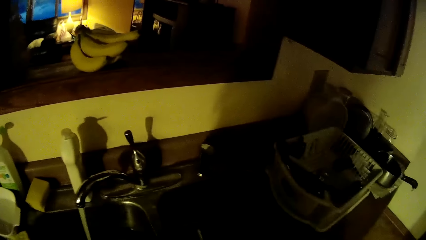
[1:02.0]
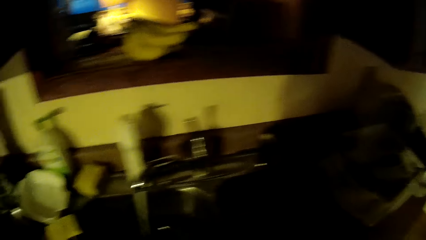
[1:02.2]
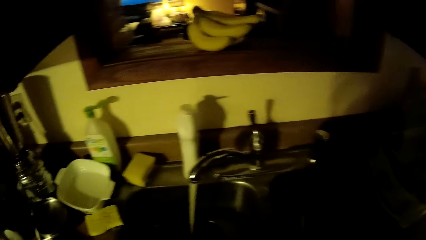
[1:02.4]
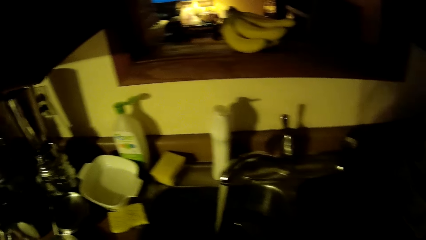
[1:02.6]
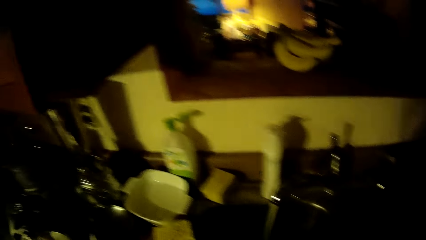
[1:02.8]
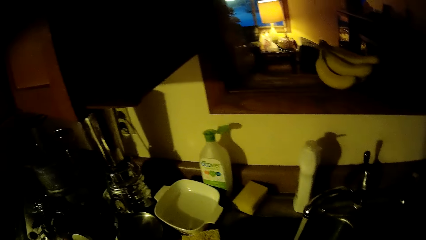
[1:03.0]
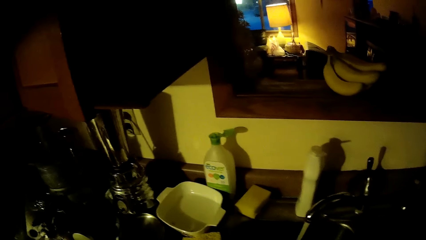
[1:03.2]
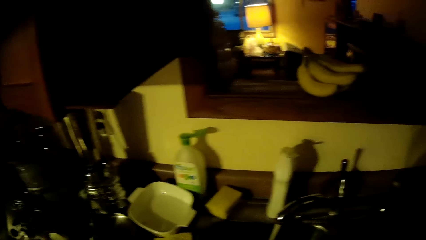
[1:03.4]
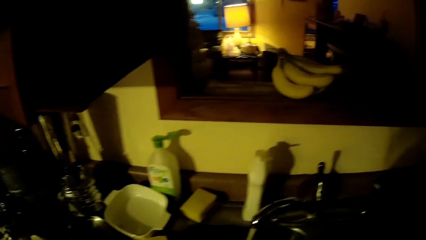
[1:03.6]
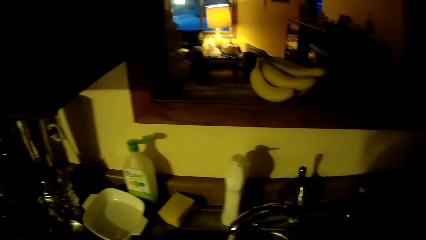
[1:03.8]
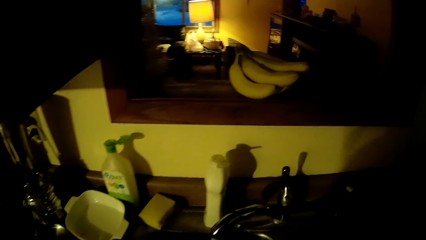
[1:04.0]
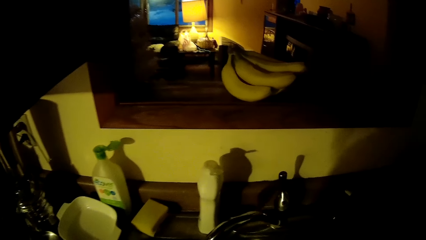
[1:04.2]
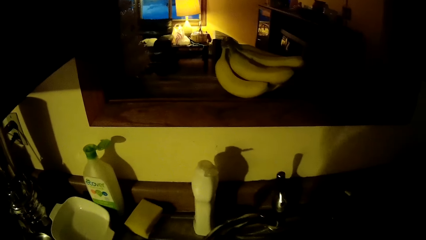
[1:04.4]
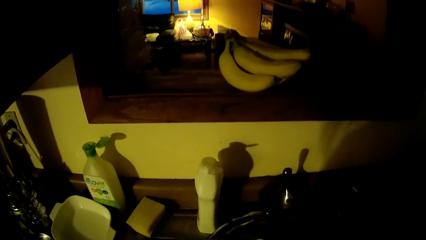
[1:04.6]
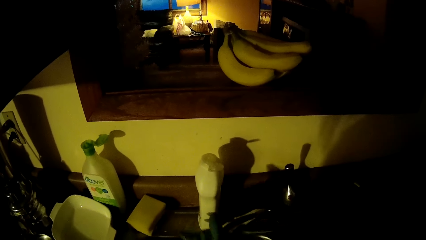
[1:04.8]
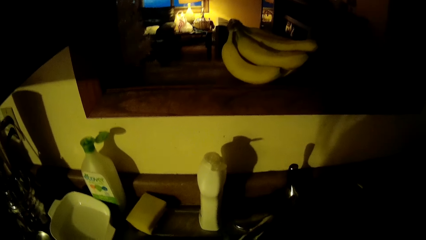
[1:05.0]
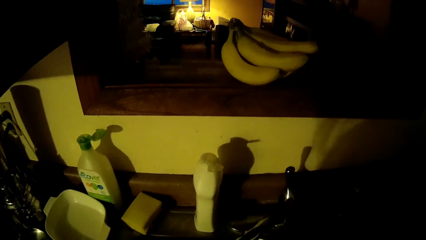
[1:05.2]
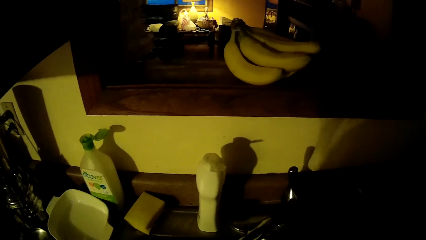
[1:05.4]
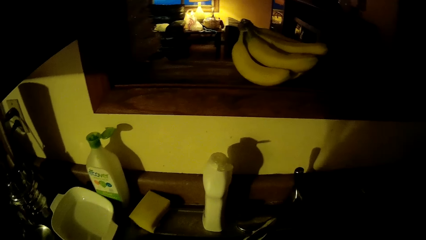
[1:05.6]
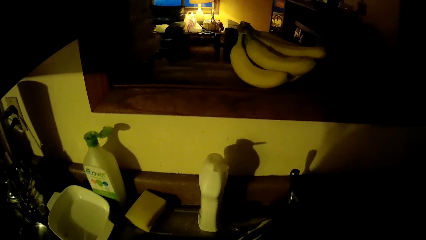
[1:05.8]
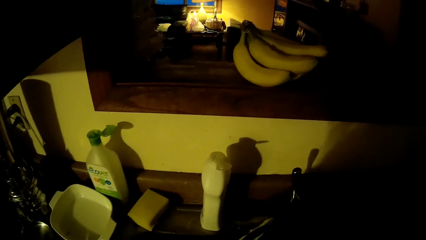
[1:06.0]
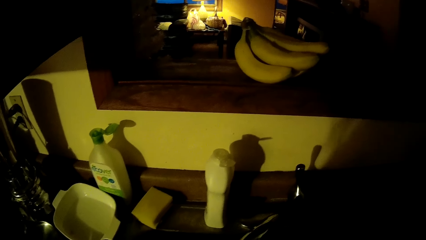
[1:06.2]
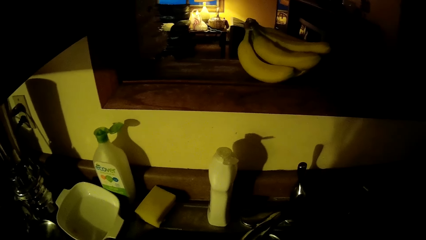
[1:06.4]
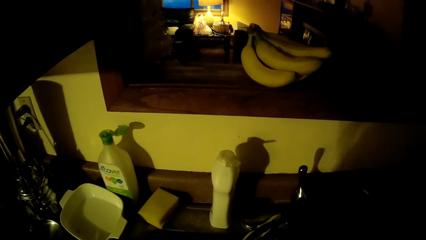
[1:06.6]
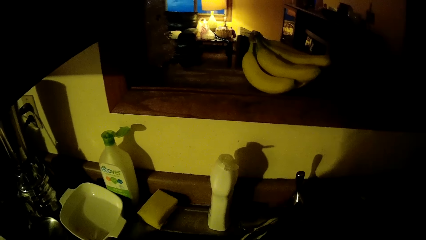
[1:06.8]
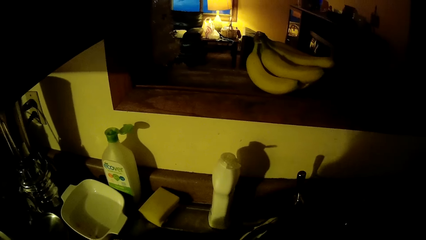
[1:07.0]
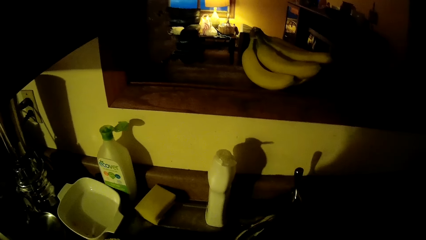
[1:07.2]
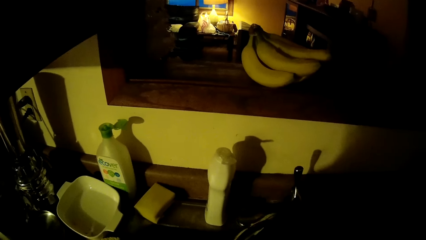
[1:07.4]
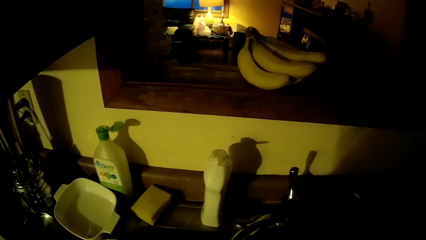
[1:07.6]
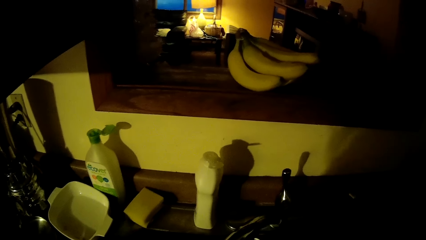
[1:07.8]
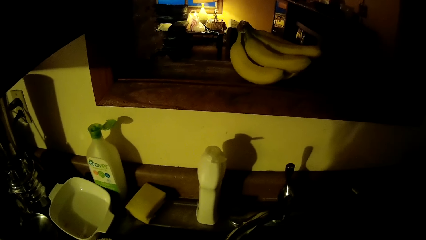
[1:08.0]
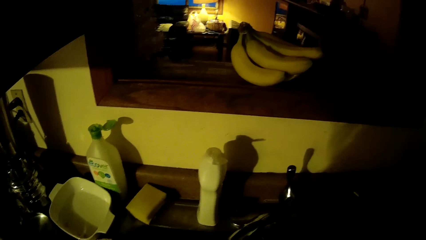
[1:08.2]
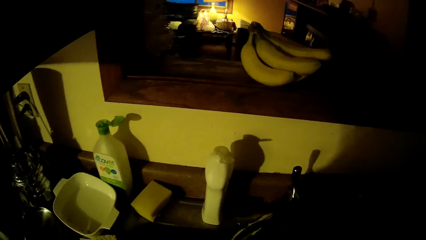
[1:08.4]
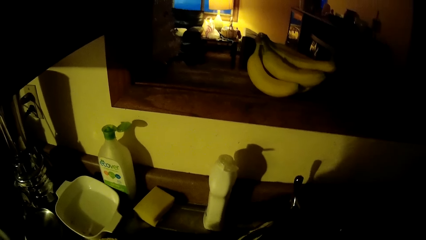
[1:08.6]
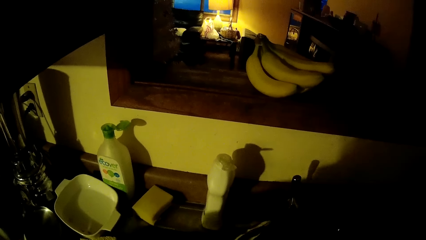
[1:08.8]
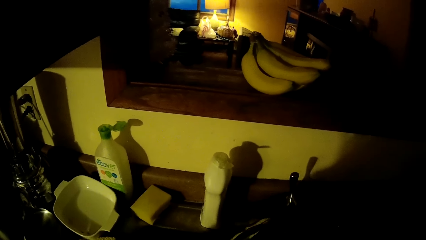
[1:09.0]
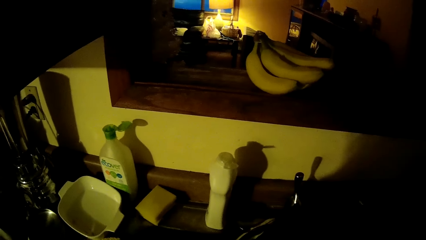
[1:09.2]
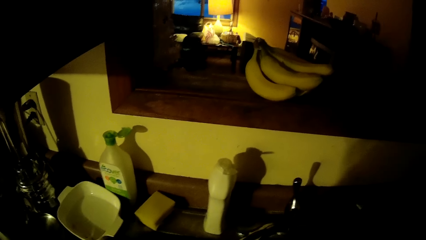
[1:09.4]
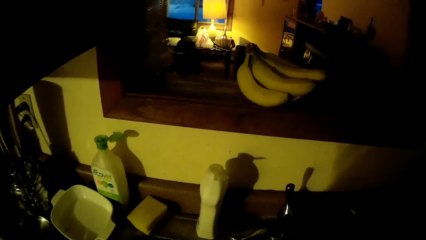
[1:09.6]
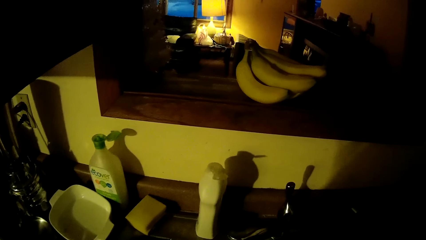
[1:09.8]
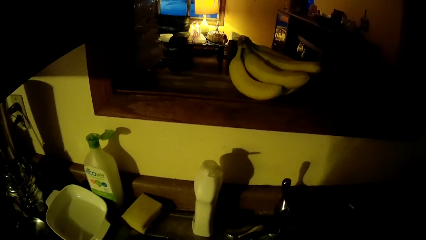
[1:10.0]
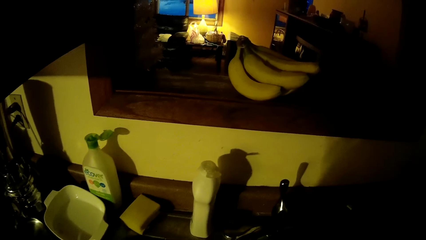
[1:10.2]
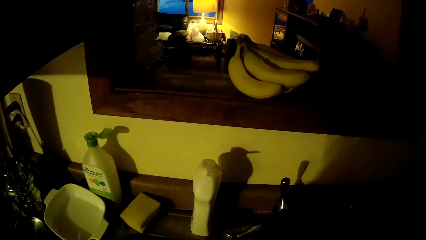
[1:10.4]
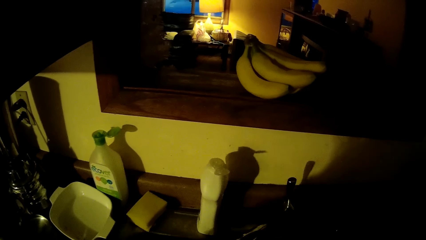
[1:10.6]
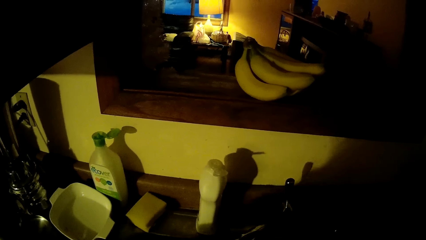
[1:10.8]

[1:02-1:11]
The camera wearer moves the sink tap with his left hand. He rinses his hands under the sink tap.

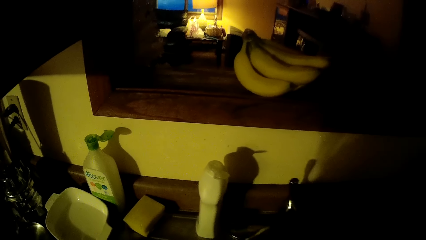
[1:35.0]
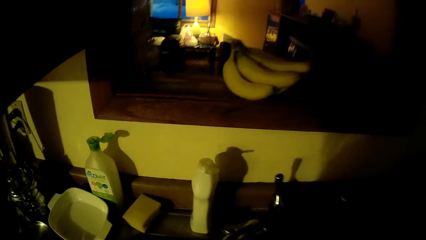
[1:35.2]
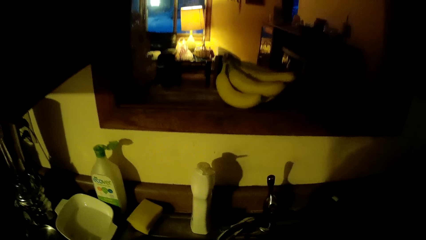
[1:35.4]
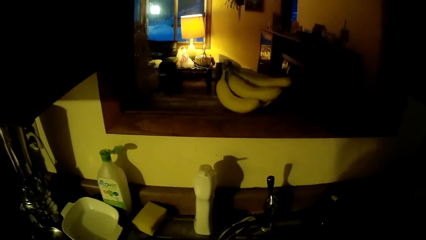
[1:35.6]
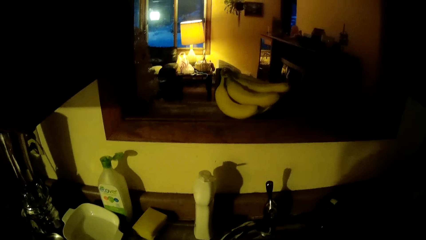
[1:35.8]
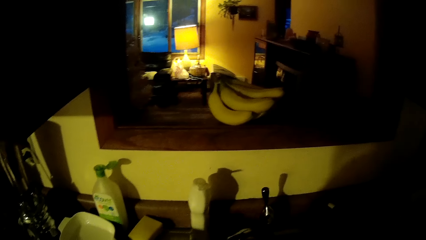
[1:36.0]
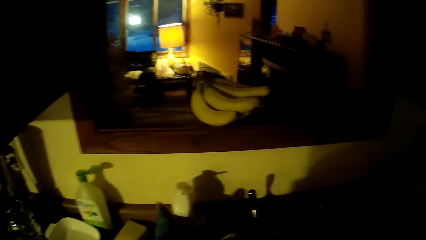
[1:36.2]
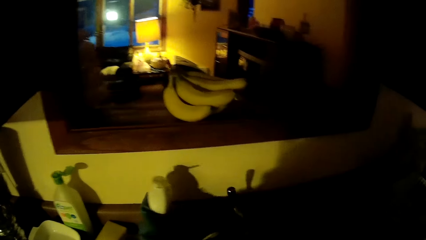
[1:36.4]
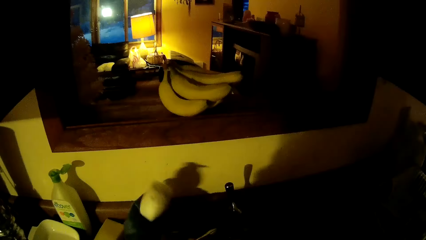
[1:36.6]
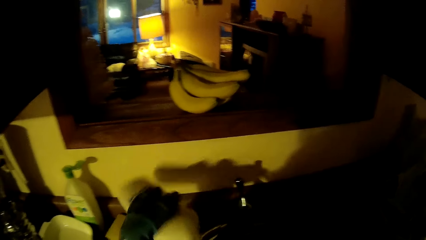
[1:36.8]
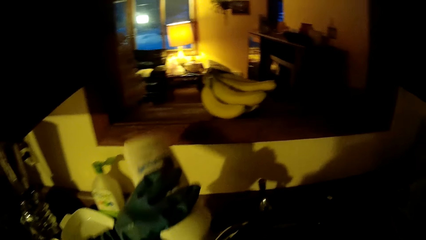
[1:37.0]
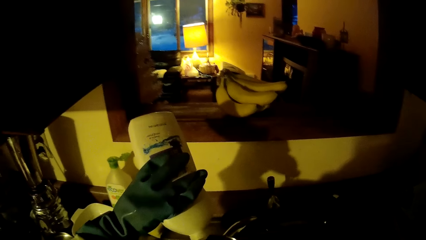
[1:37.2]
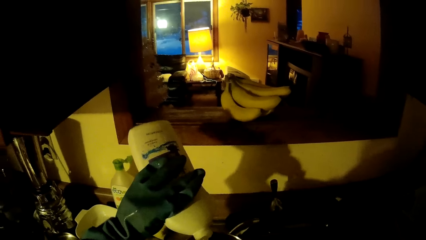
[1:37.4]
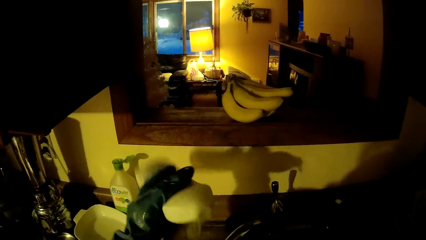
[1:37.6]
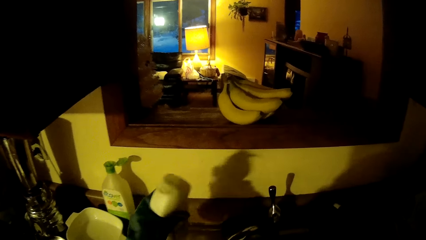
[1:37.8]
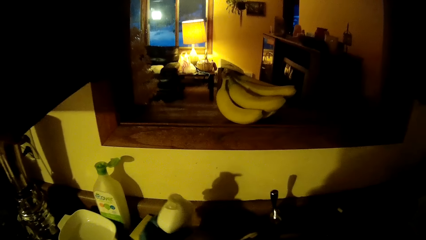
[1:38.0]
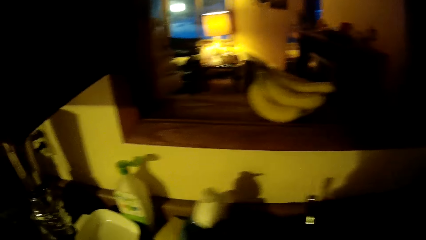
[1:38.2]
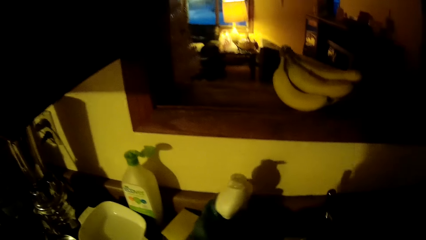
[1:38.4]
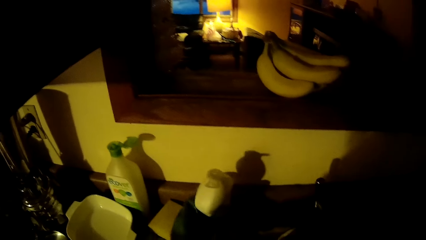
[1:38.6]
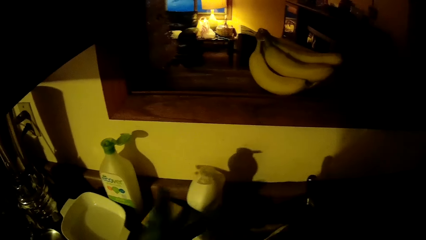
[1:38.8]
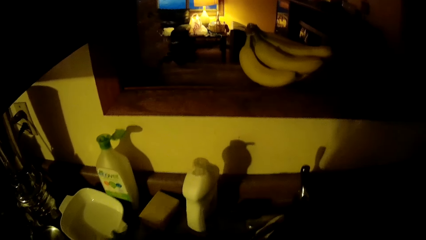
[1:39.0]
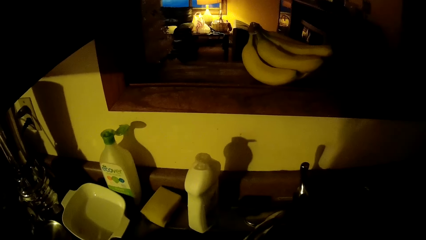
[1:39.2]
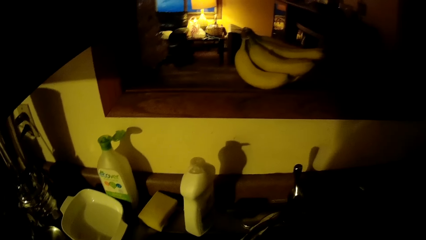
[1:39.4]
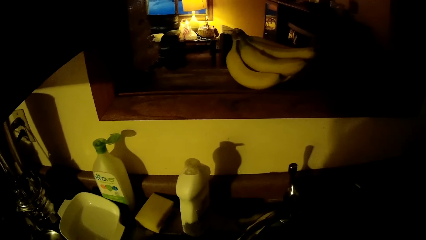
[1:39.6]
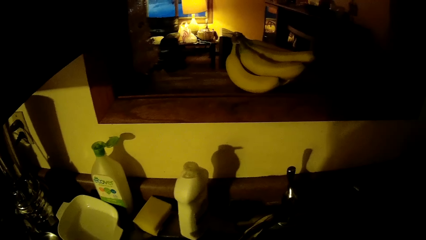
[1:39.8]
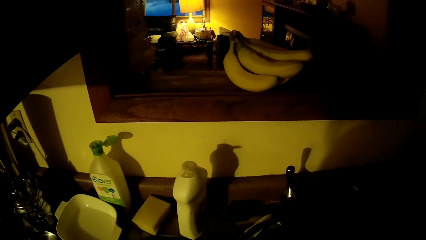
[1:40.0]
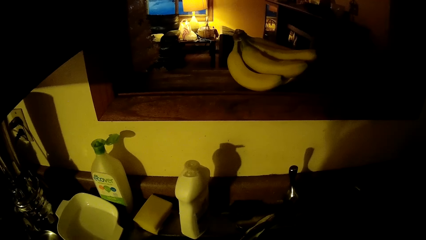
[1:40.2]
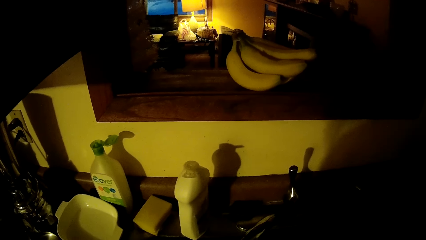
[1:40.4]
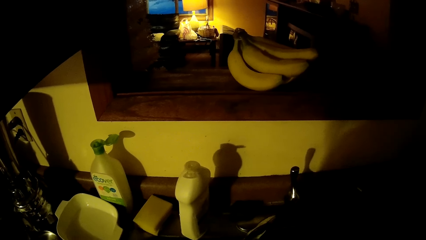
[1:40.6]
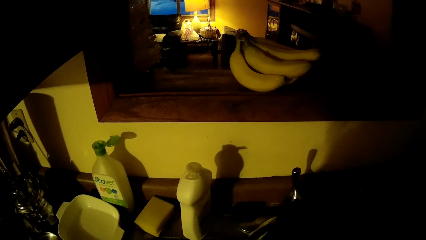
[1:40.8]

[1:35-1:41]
The camera wearer picks up a liquid soap can from the sink top with his left hand. He pours the liquid soap in the liquid soap can on his right hand with his left hand. He drops the liquid soap can on the sink top with his left hand. He rinses his hands under the sink tap.
